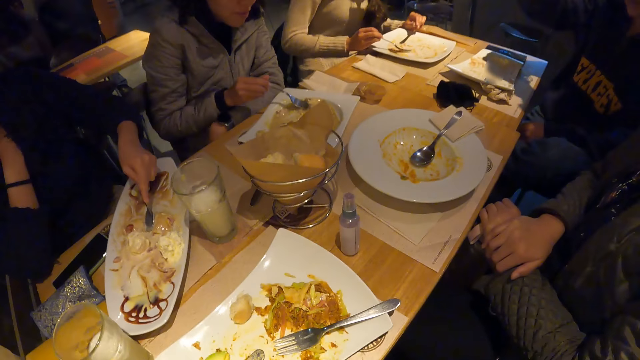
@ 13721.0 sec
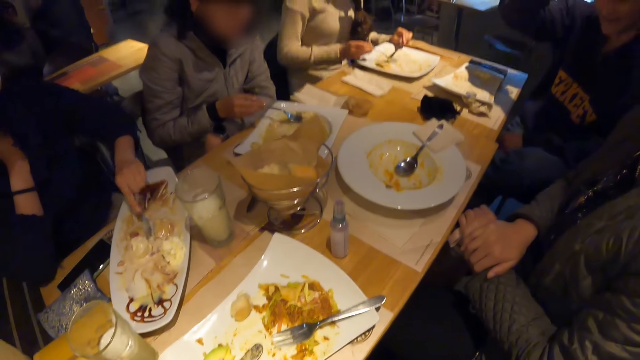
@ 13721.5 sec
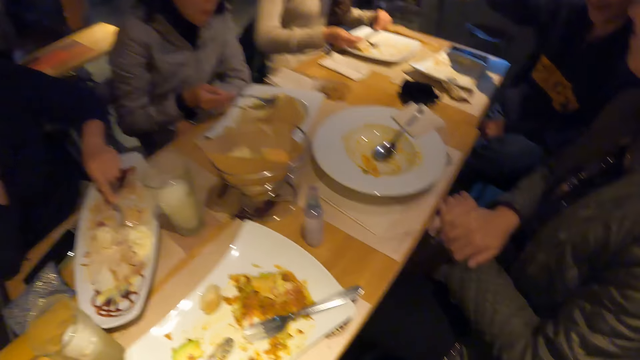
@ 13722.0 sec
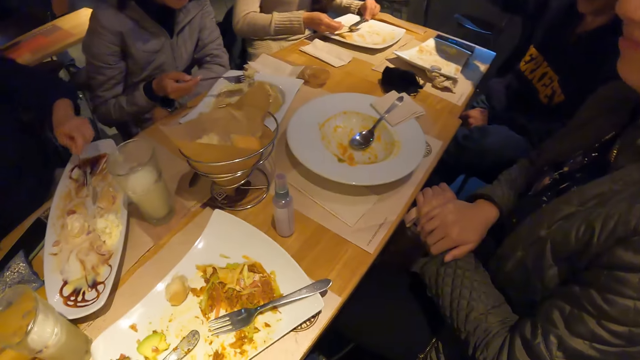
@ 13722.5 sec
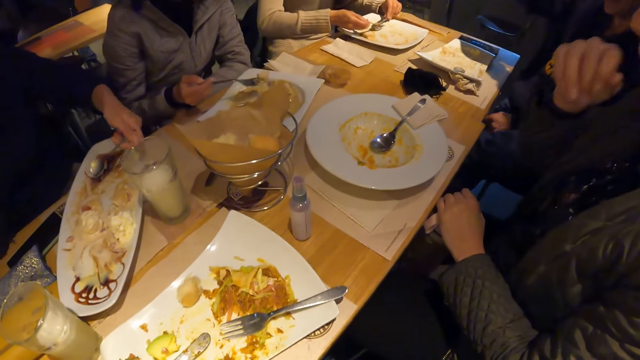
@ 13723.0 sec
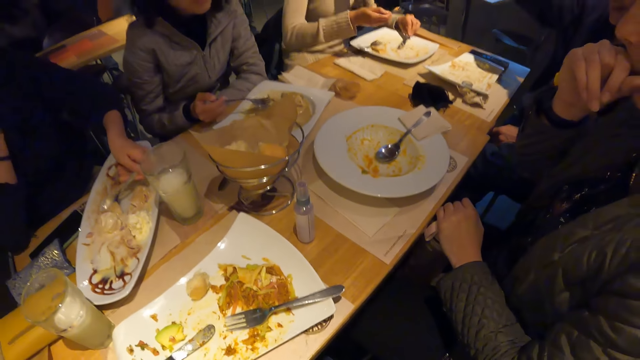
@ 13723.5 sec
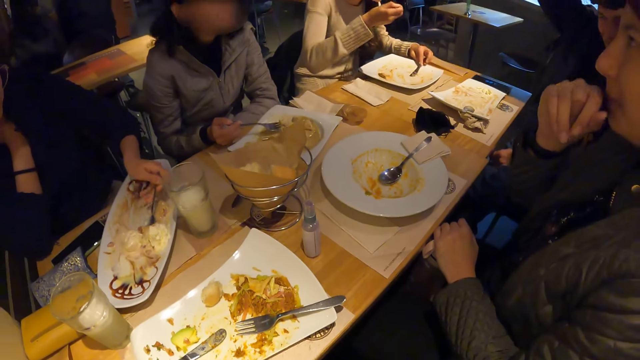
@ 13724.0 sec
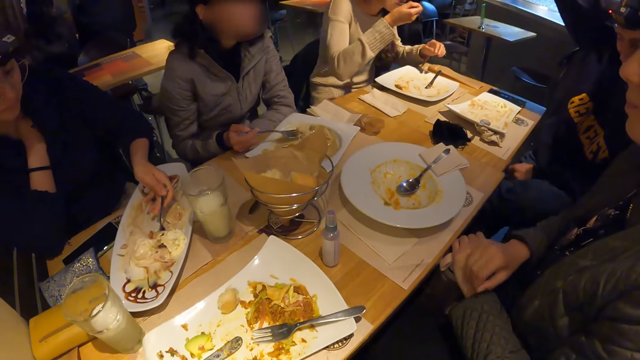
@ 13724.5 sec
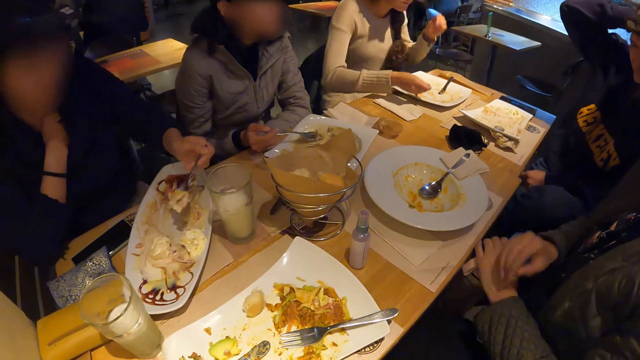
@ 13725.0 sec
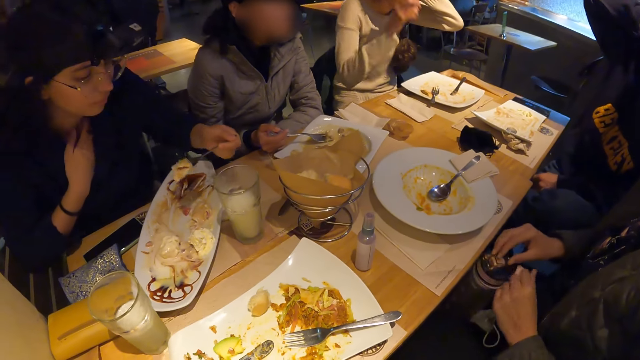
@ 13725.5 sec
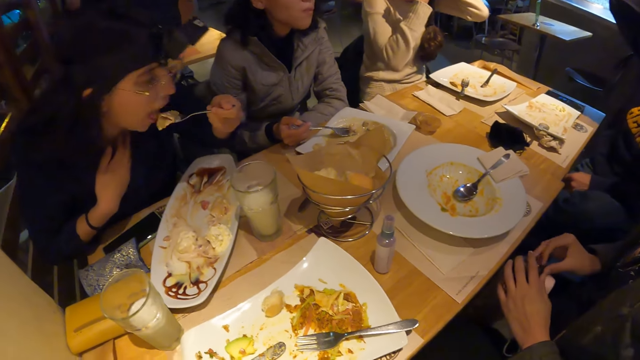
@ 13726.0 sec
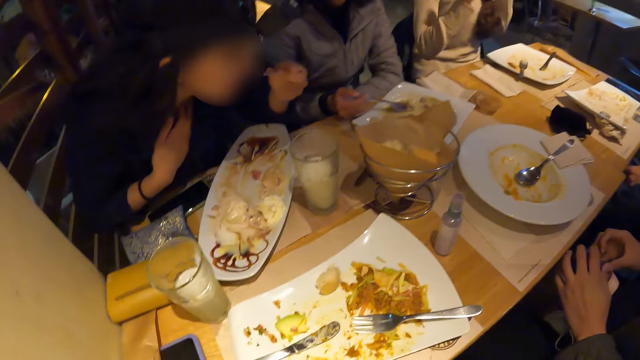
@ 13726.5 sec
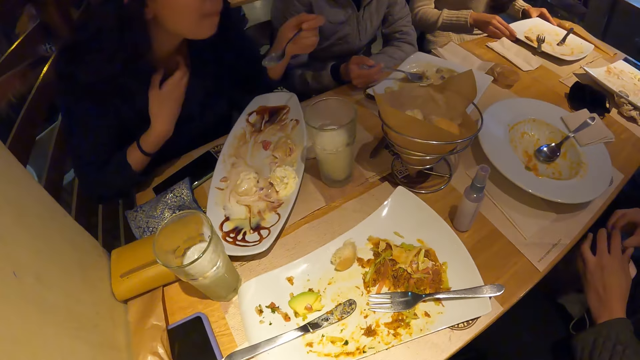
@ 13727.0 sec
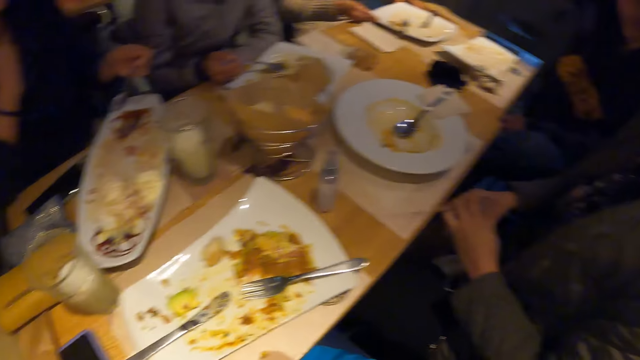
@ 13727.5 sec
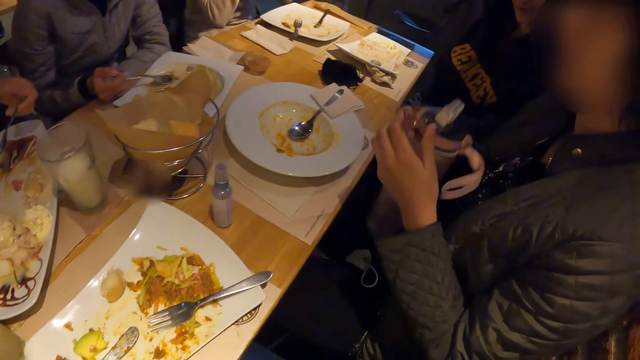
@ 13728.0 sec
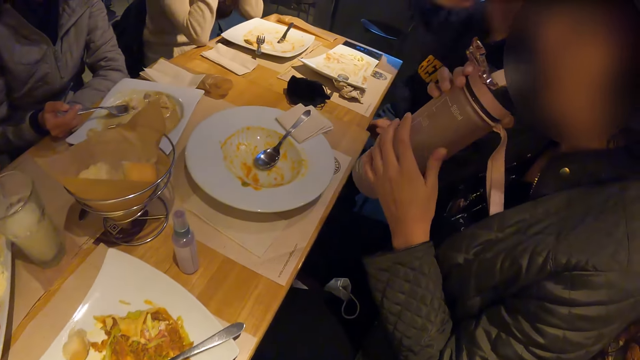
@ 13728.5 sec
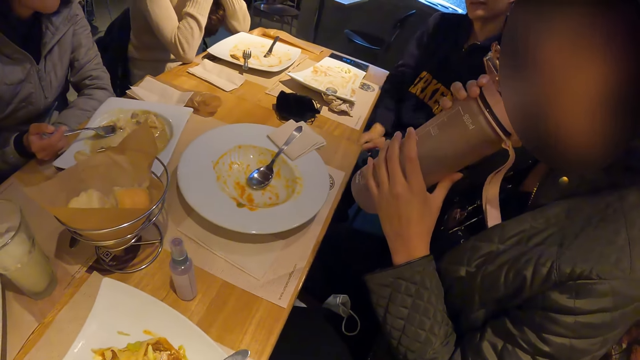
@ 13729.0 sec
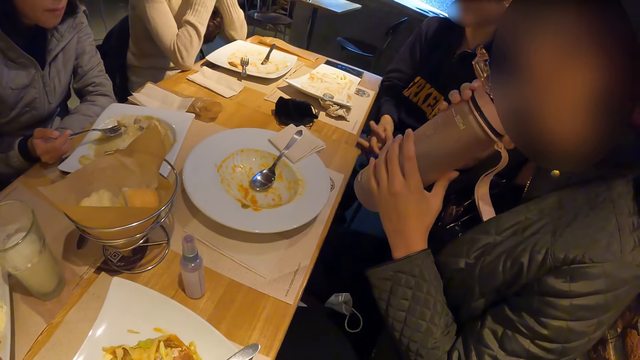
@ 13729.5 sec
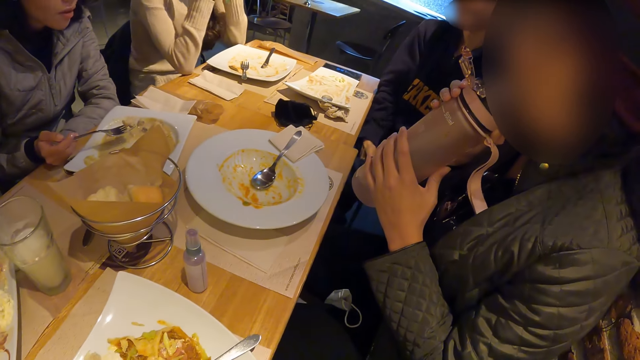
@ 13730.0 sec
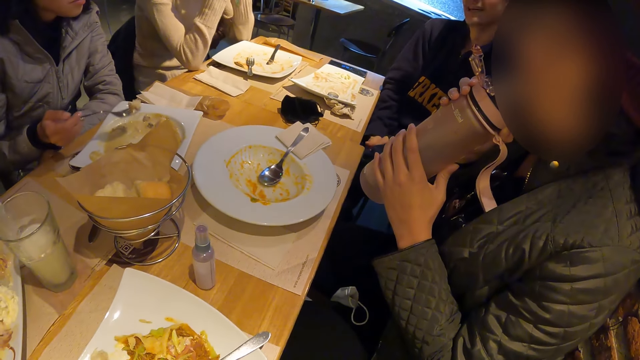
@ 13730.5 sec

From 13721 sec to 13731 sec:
The camera wearer eats the piece of bread in his left hand. A man scoops the food. The woman touches her face with her right hand in the eatery. Another man raises his hand. The first man eats food. The woman opens the flask on her thigh with both hands. She drinks water from the flask in both hands in the eatery.

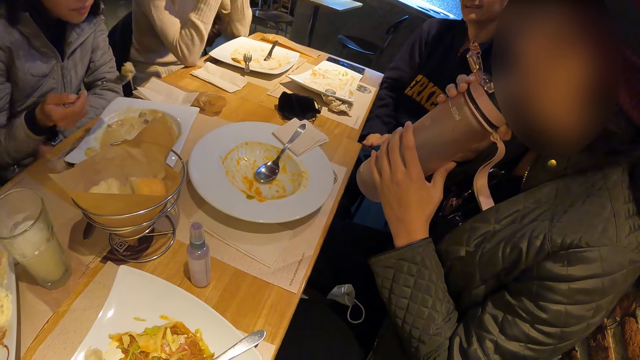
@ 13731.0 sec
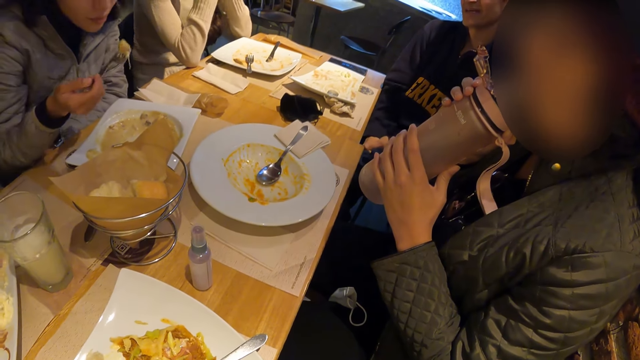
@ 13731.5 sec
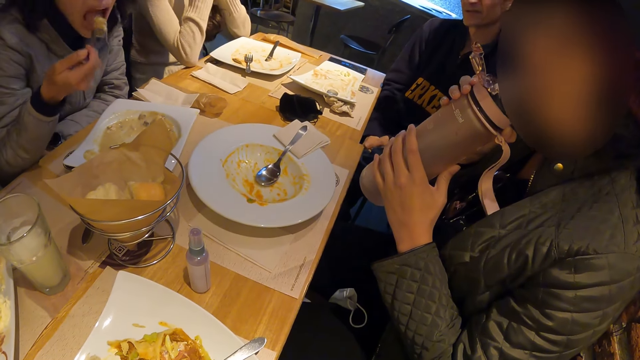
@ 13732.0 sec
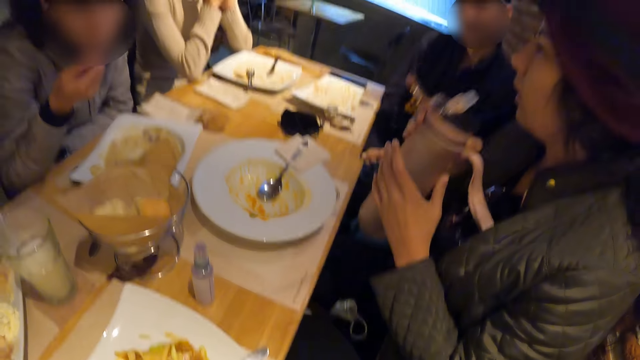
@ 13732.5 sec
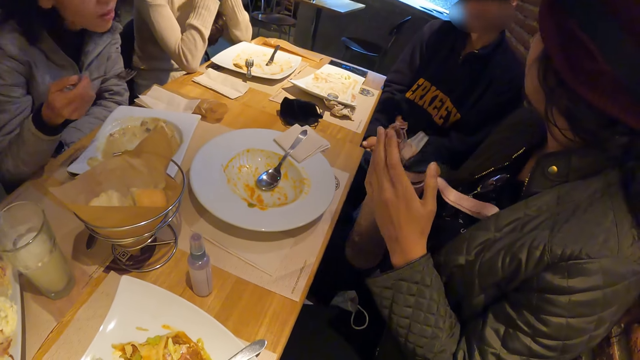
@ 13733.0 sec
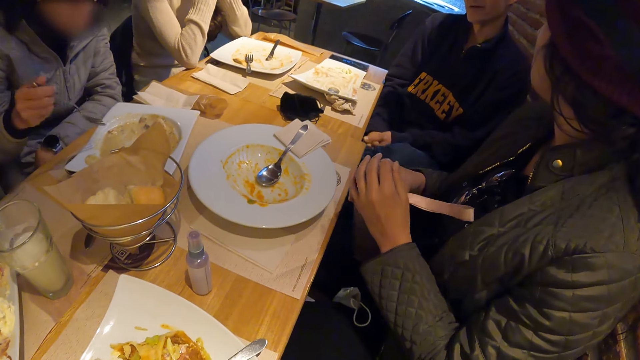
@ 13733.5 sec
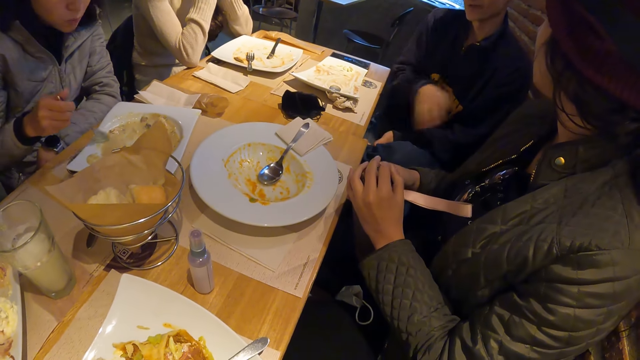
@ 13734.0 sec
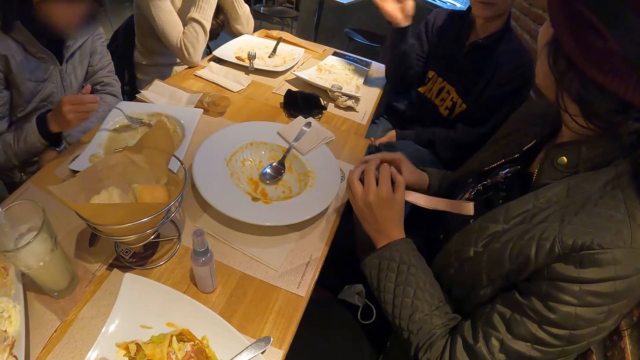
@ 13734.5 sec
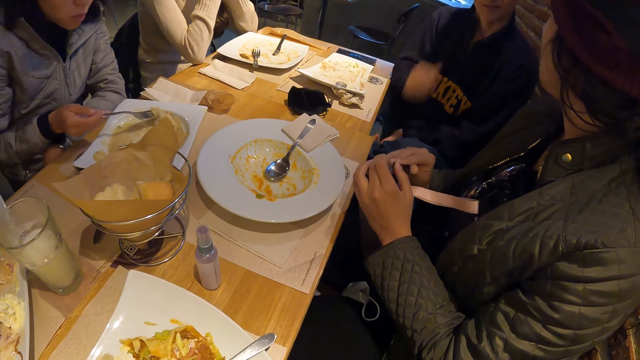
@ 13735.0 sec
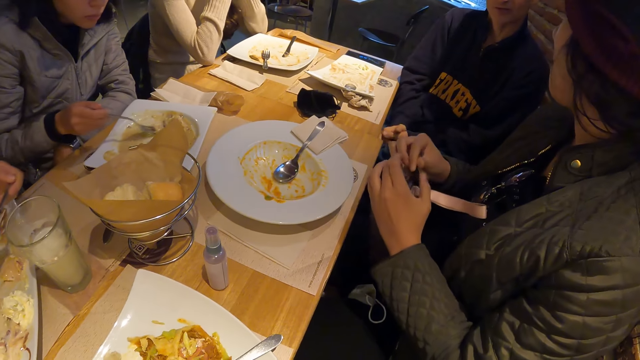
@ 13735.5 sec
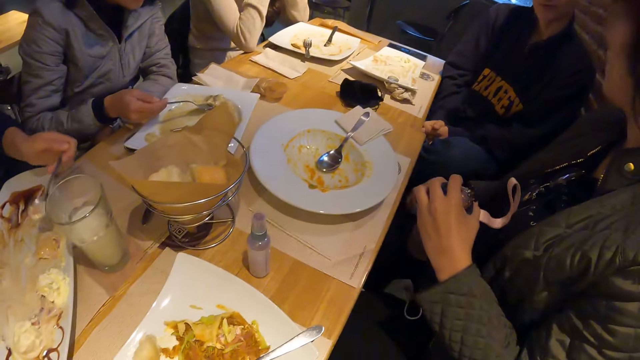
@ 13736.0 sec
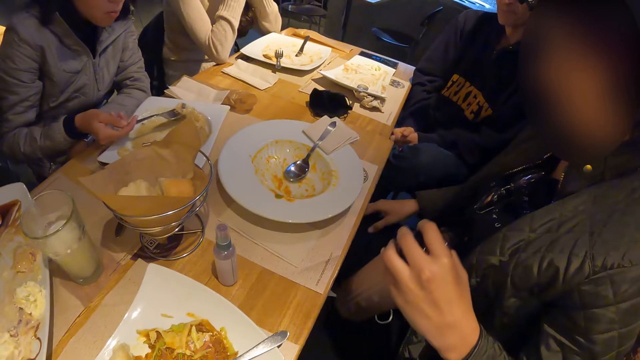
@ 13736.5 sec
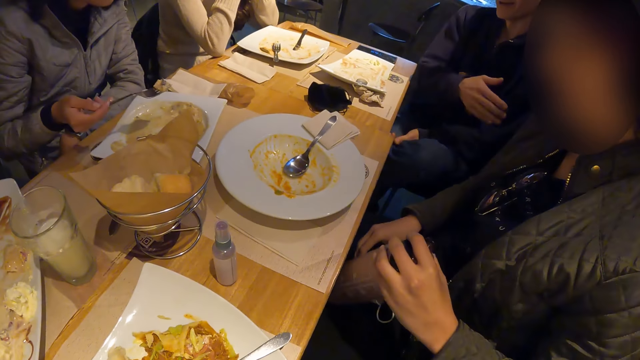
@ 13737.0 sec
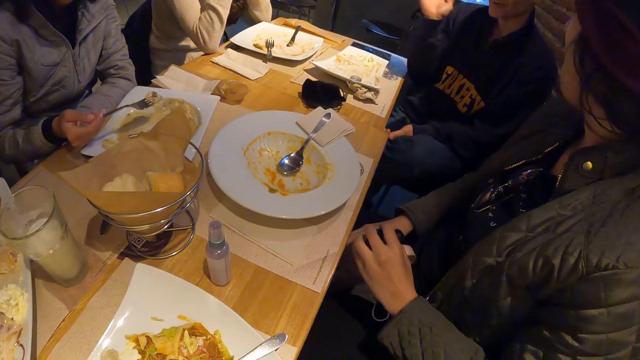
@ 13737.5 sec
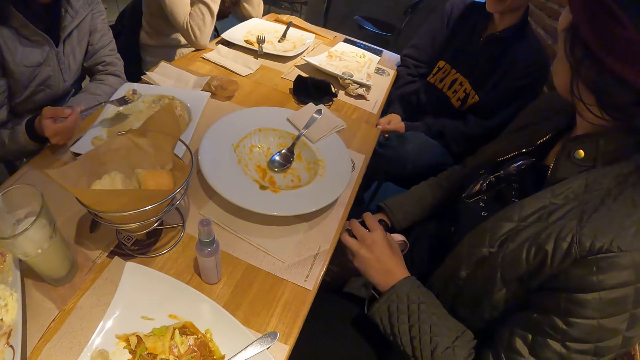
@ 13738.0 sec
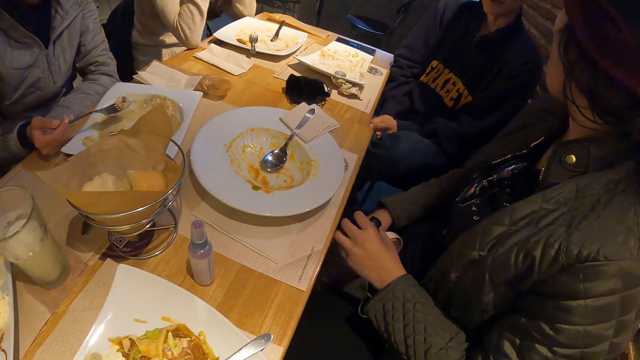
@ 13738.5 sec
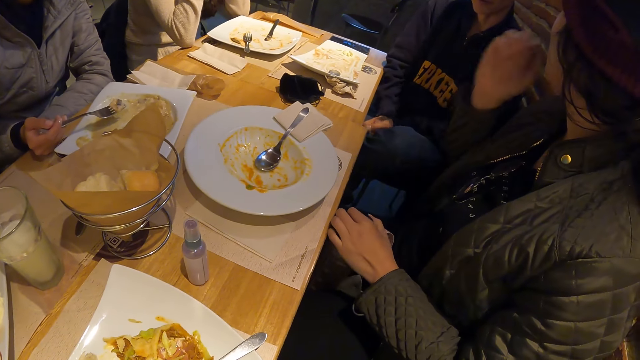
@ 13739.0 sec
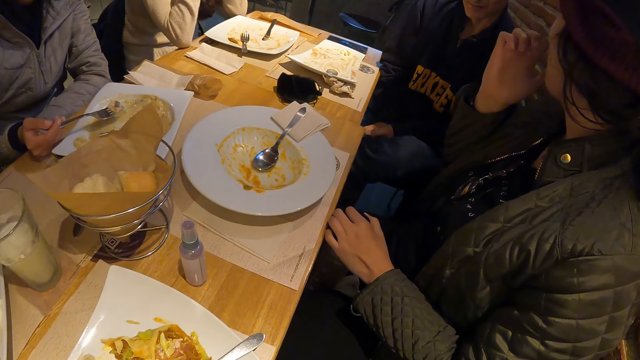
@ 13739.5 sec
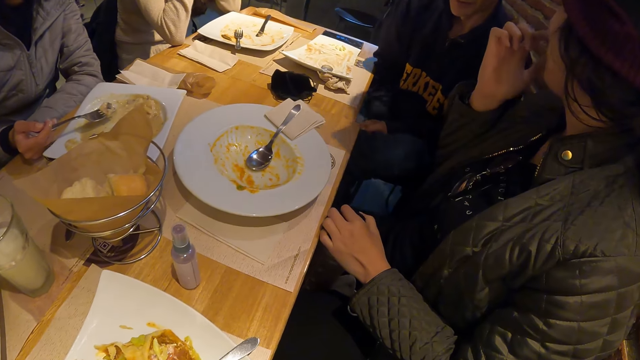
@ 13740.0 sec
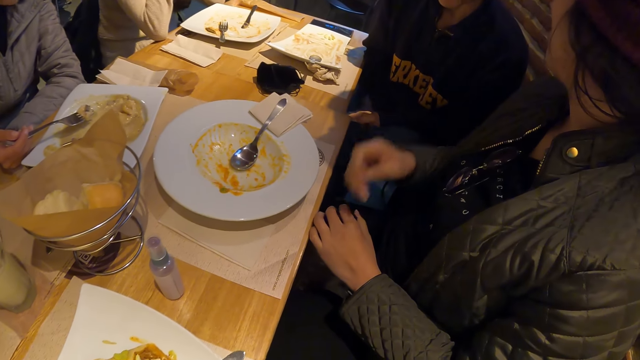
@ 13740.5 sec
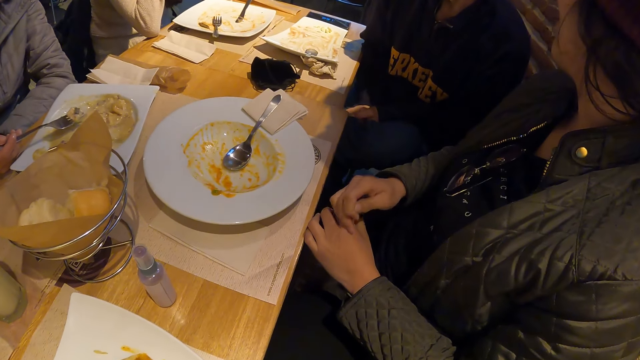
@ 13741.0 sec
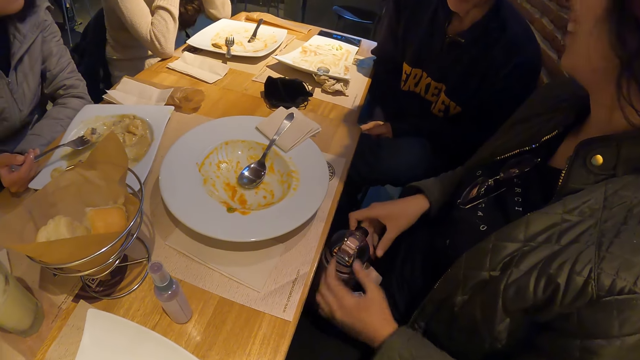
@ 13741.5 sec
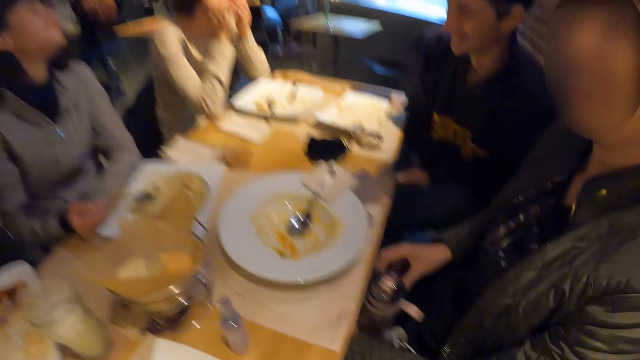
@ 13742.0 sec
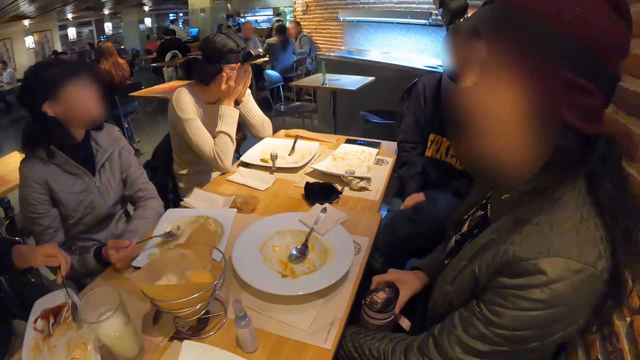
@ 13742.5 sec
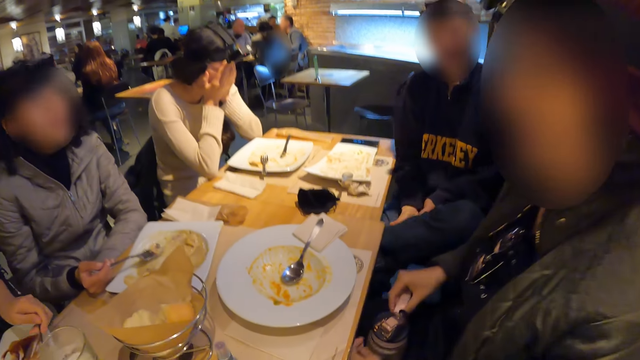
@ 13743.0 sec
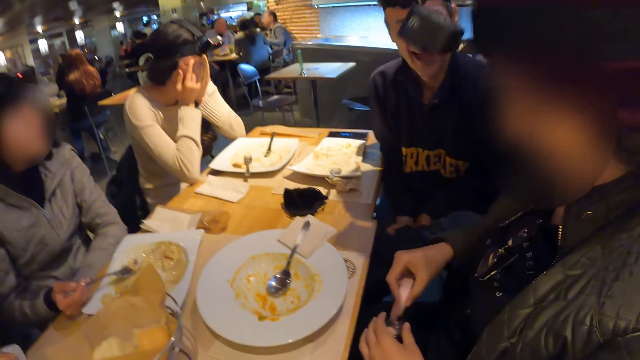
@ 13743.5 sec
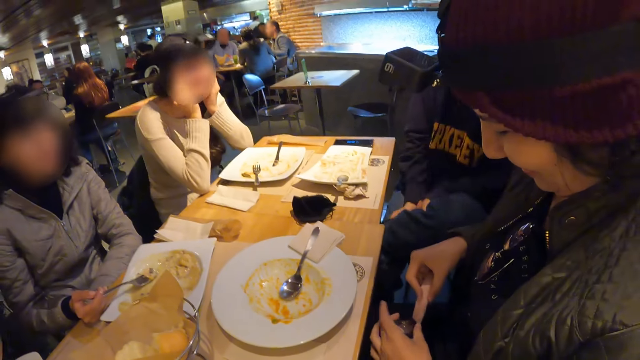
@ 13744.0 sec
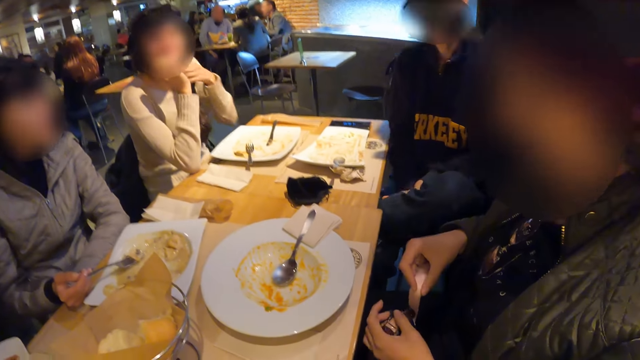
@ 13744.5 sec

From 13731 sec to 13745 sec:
A lady eats food. The woman interacts with a man in the eatery. She covers the flask on her thigh with both hands. Another man gestures out with his hand. The woman touches her face with her right hand in the eatery. Another man raises his hand and puts his hand down. Another woman covers her face with both hands in the eatery. The camera wearer looks around the room.
